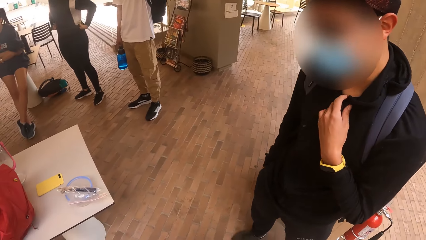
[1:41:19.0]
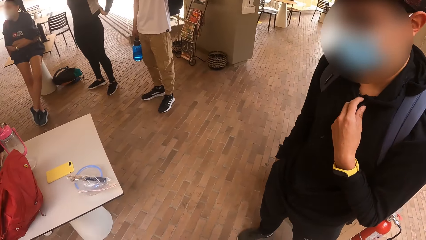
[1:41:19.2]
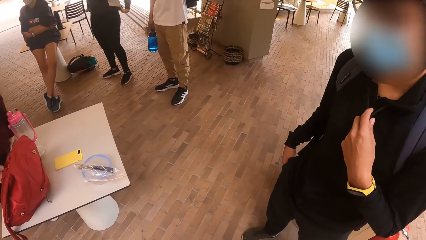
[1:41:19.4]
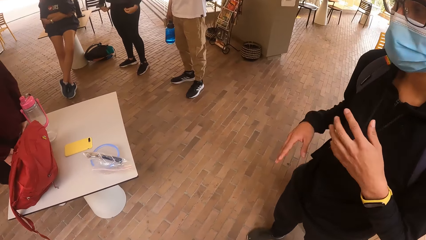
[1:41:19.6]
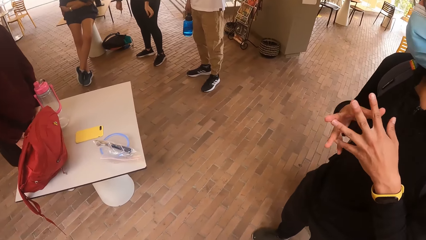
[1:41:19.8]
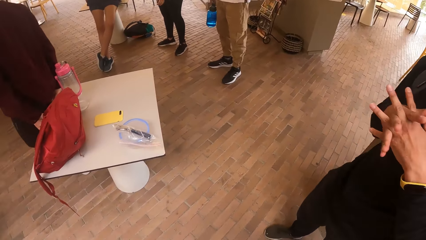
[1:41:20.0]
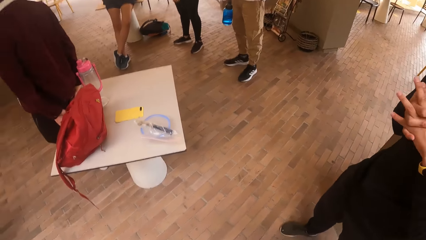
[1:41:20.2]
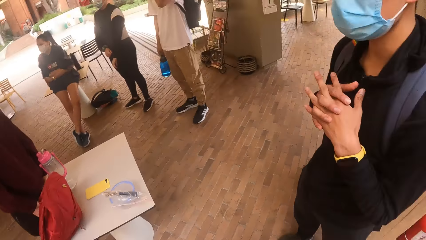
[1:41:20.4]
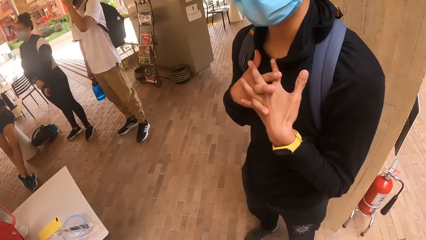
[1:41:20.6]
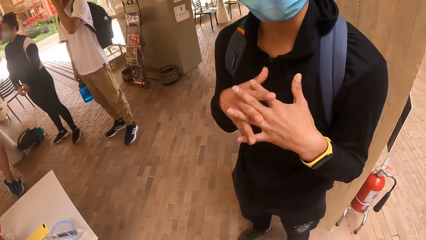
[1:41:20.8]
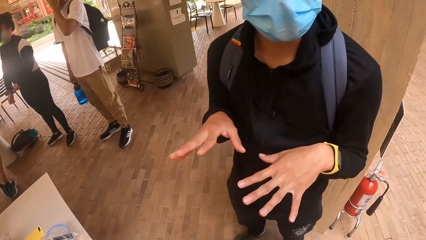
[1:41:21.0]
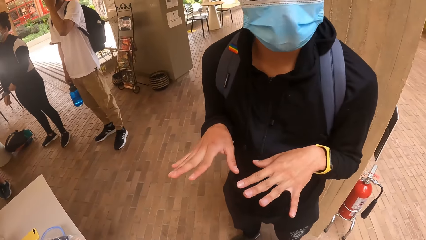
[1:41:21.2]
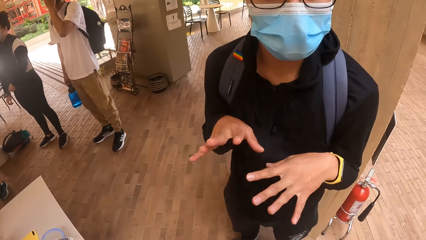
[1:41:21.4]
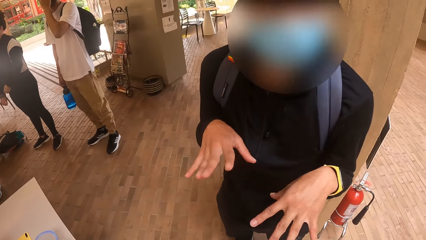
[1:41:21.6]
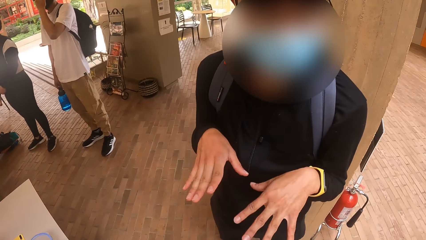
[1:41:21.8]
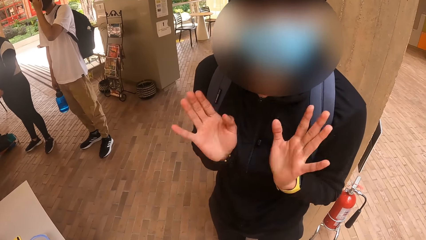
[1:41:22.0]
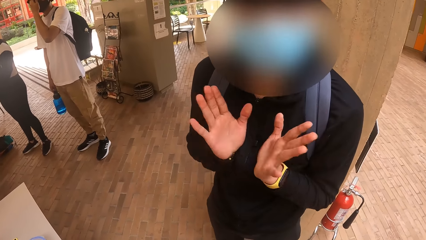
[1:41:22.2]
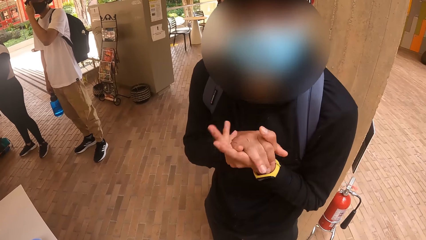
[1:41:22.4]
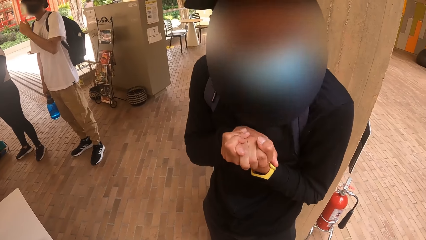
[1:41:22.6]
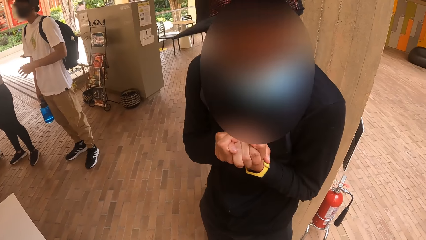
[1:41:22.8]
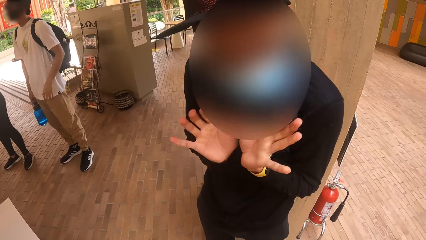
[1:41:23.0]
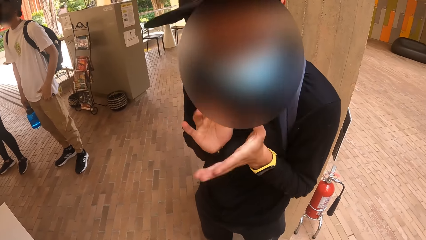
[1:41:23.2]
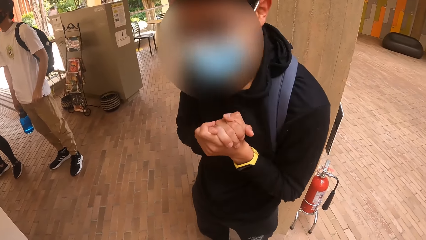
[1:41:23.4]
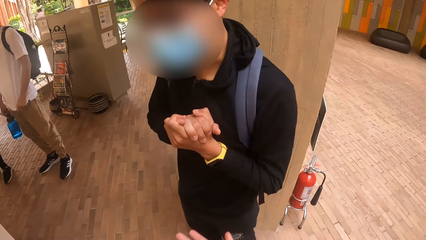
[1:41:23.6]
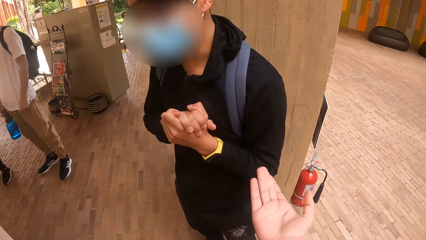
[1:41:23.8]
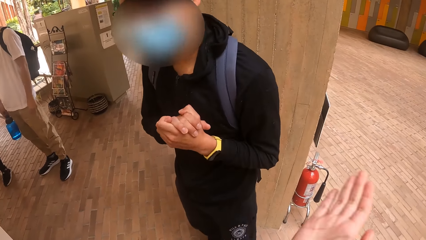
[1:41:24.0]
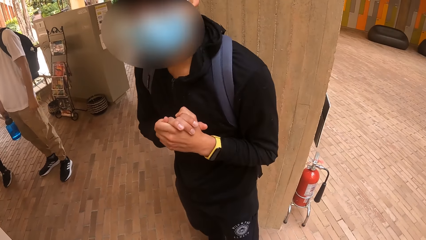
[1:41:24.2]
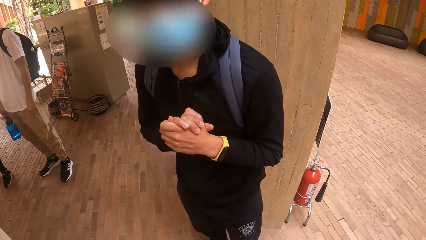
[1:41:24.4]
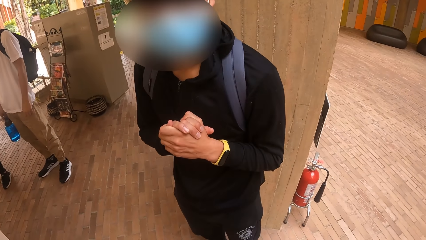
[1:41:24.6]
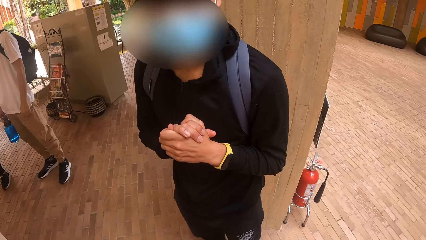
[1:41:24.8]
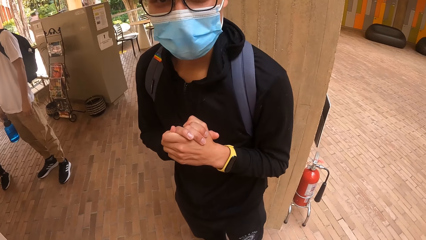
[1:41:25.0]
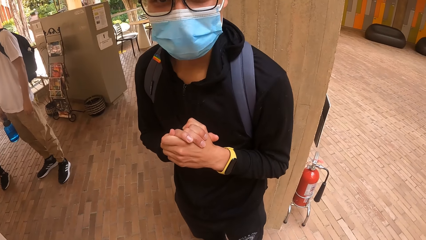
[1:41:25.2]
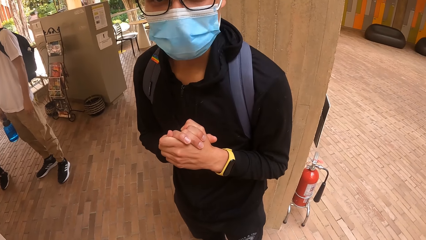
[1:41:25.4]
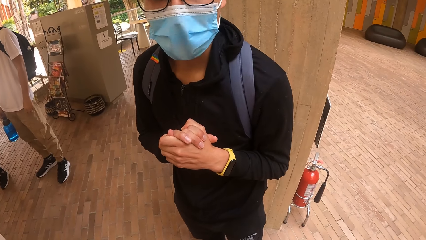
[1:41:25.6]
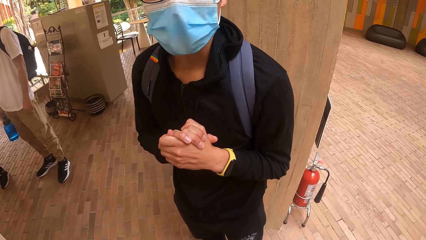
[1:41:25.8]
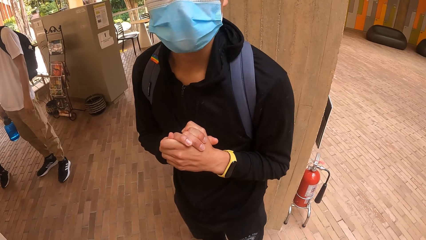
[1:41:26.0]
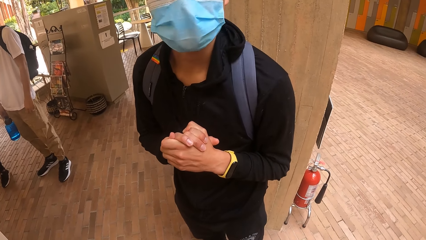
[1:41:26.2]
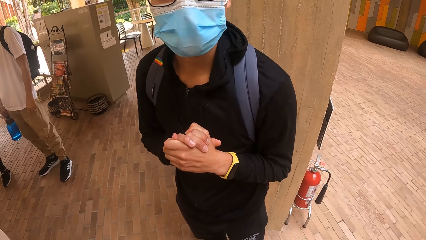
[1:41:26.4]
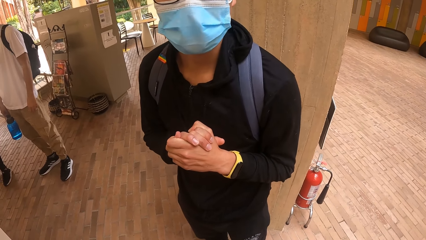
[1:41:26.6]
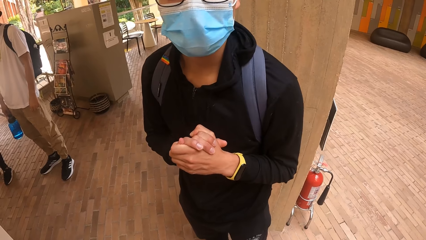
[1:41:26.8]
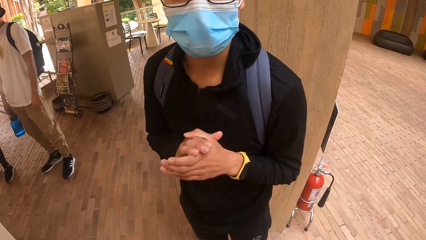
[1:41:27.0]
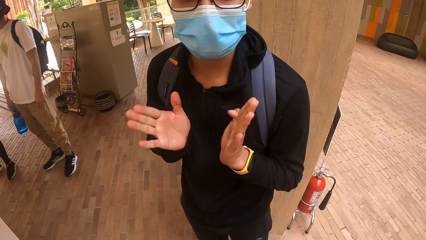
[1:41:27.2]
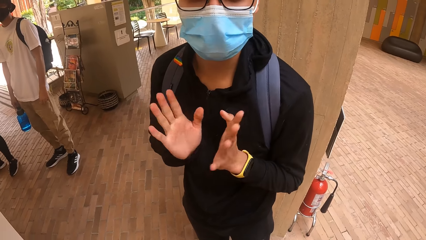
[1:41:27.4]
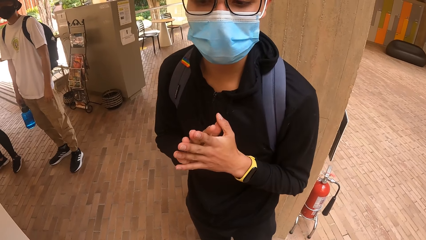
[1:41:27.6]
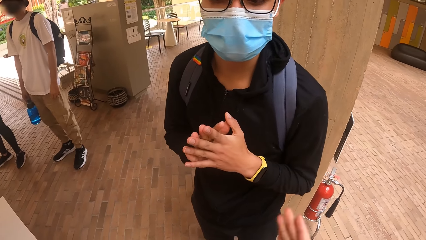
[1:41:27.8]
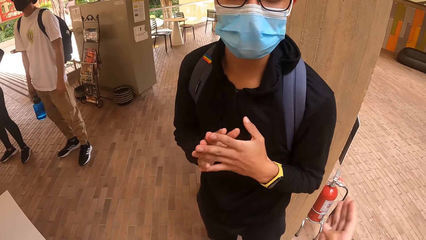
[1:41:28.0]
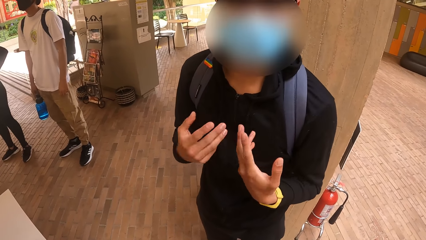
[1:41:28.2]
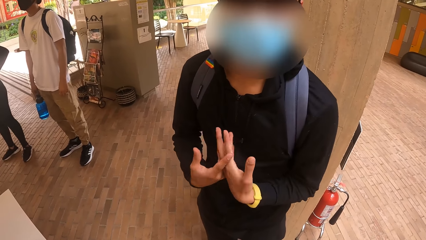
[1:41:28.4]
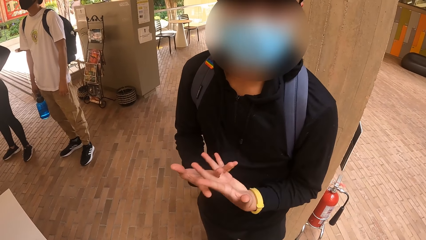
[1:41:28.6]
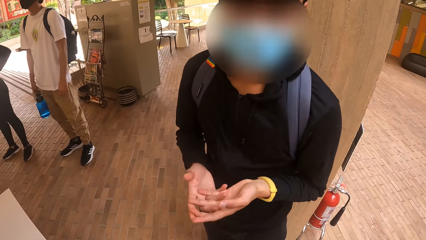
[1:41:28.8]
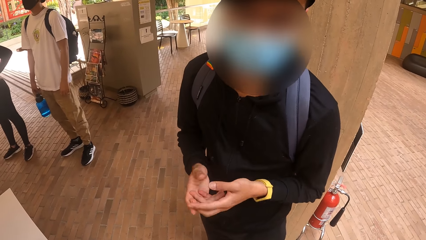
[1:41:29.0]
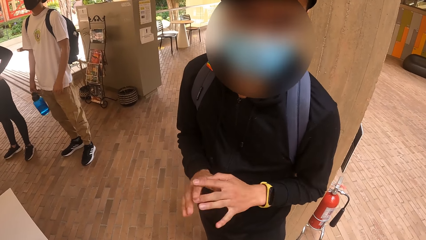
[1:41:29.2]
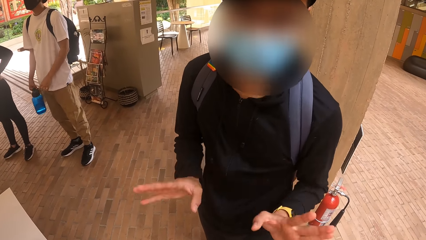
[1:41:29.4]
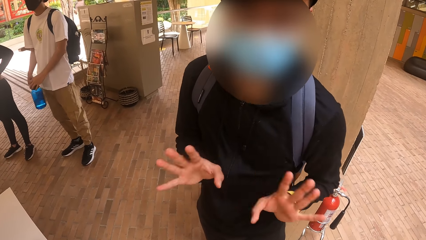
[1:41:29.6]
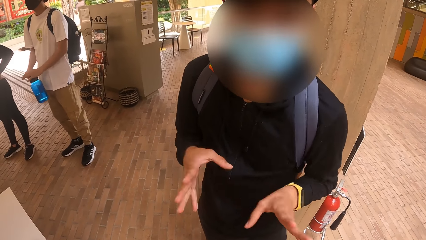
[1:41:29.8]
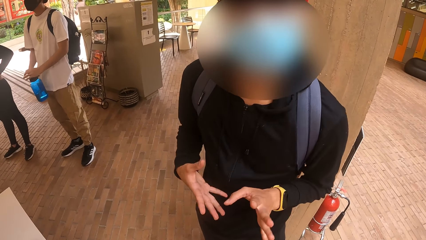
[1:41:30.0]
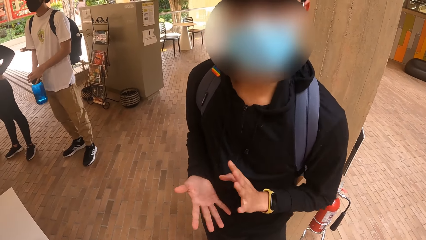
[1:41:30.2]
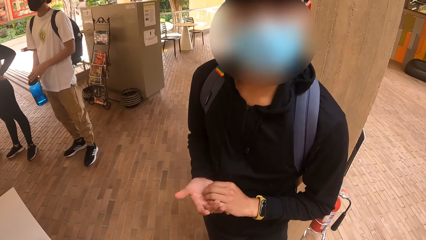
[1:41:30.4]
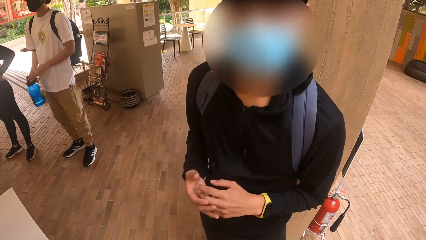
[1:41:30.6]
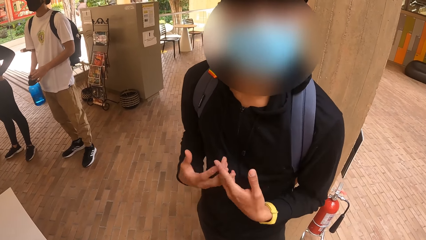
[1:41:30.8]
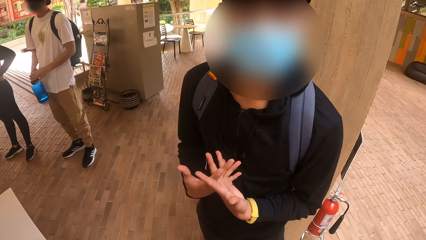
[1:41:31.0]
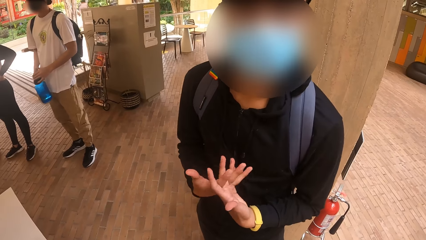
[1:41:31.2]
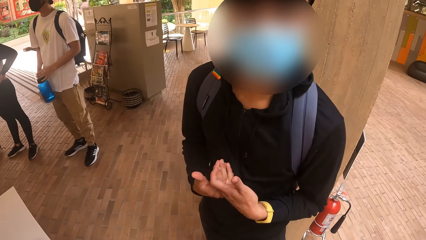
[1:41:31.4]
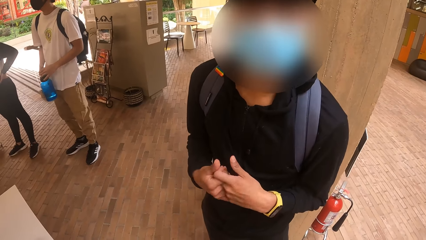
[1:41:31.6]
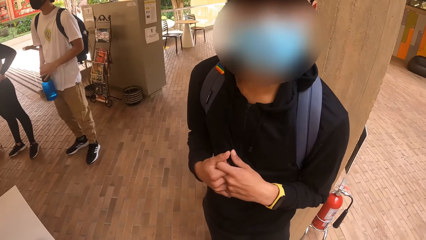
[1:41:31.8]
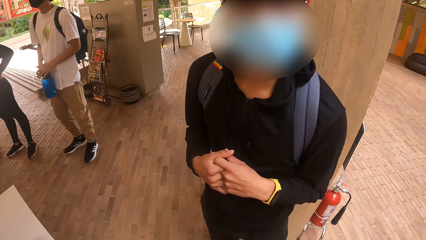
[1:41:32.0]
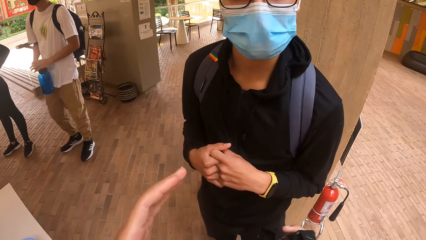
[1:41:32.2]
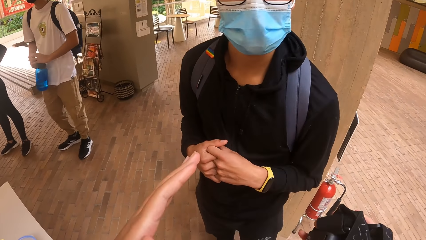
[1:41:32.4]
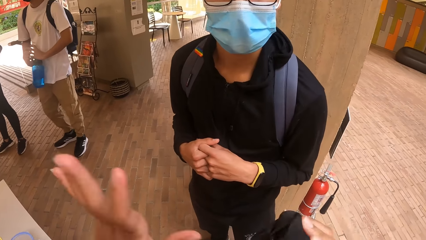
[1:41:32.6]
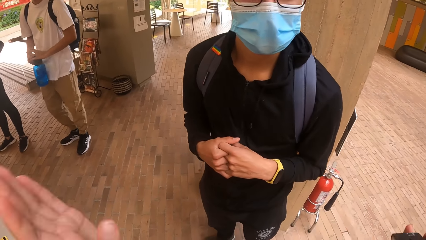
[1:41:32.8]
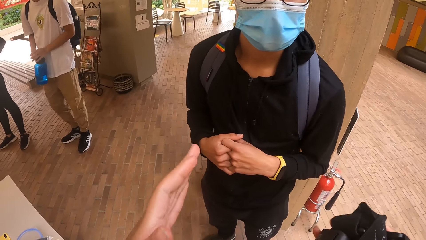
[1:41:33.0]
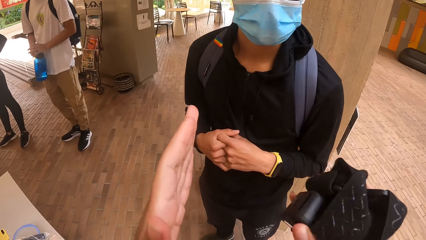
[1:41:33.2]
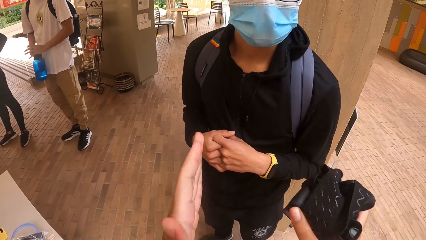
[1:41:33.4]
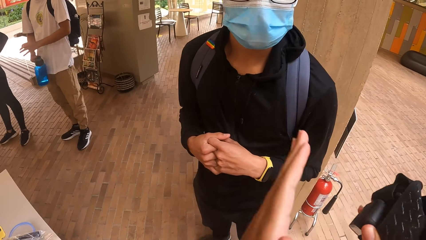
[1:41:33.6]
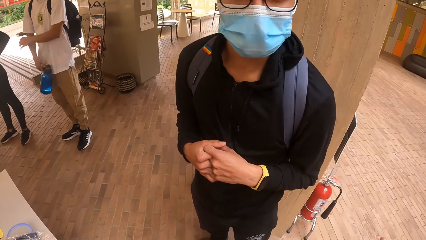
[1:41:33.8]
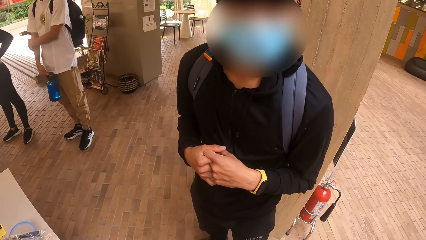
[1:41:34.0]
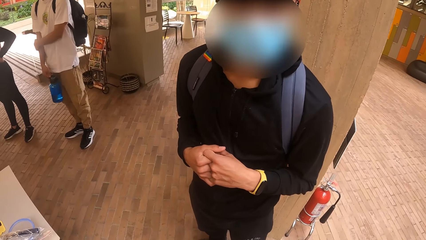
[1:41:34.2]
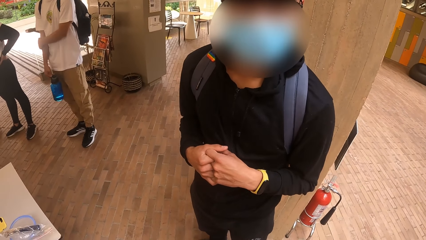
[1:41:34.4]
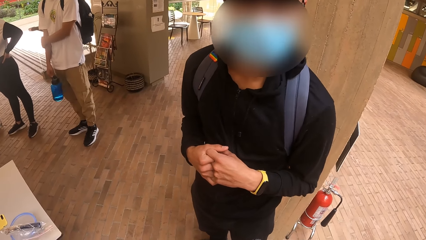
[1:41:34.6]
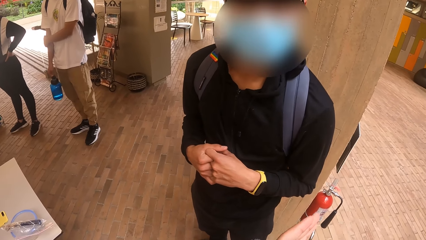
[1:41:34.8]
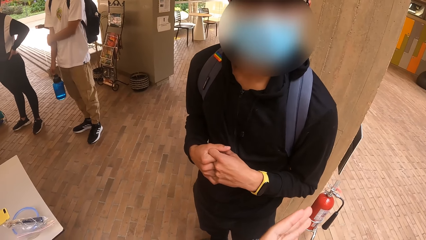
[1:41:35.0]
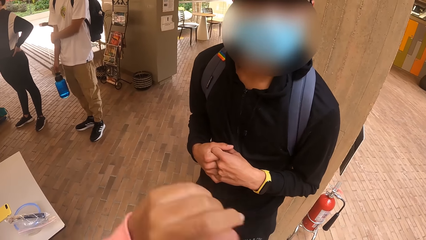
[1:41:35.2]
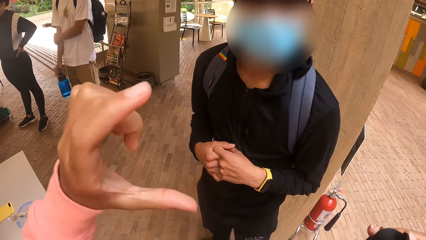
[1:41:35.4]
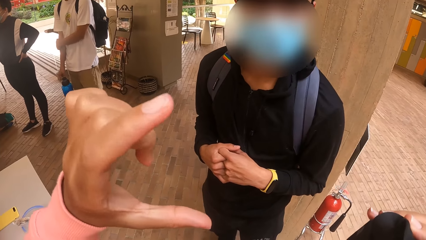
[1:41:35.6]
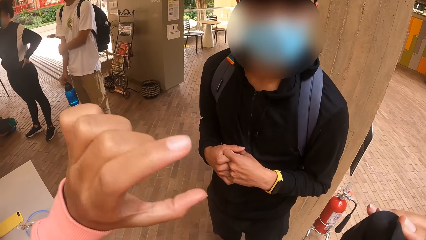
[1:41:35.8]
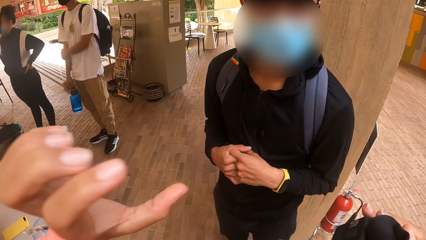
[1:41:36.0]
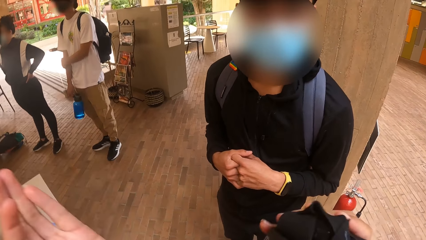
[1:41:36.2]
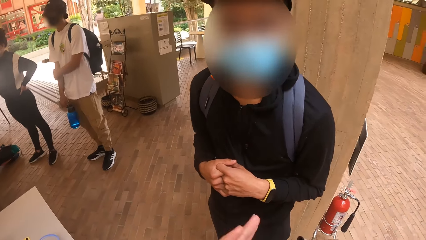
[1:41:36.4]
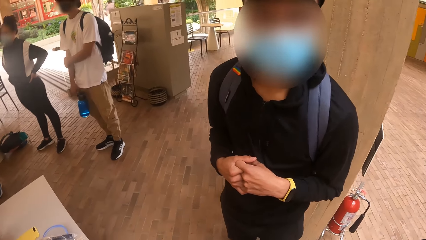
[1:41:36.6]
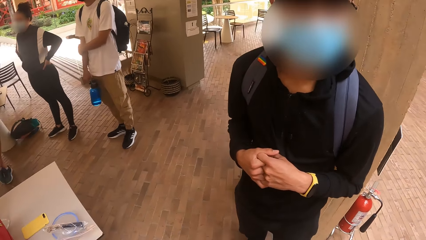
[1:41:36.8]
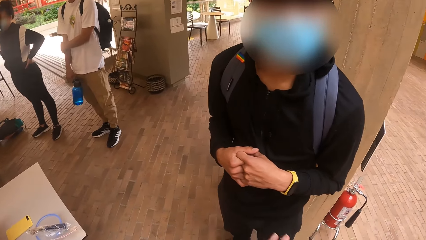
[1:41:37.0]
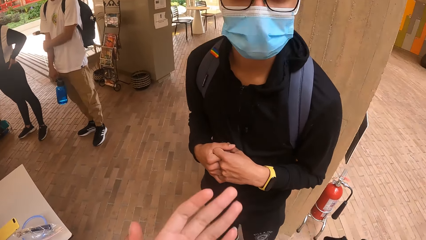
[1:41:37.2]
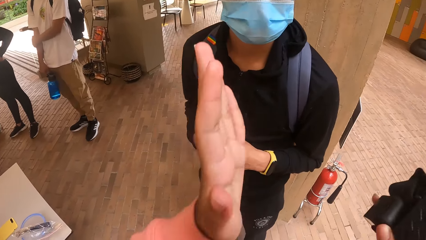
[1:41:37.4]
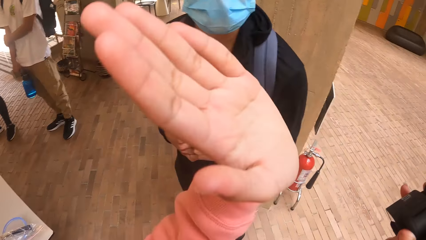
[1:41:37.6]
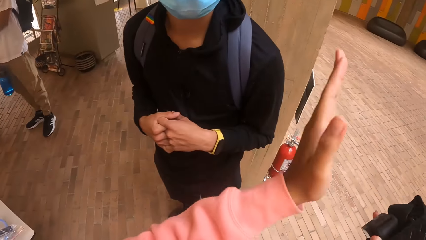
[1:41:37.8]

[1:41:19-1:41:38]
The man touches his face with his left hand. The man holds the water bottle with his hands. The camera wearer holds the strap with her right hand. The man holds the water bottle with his right hand.
